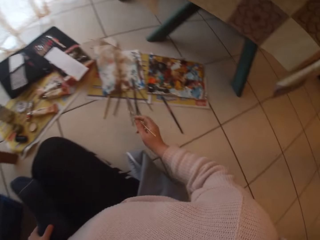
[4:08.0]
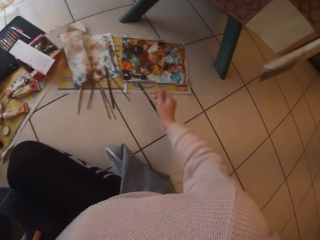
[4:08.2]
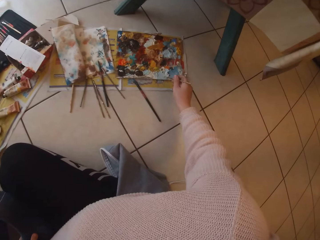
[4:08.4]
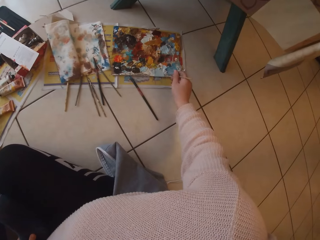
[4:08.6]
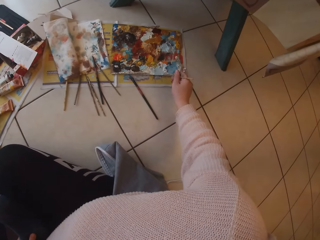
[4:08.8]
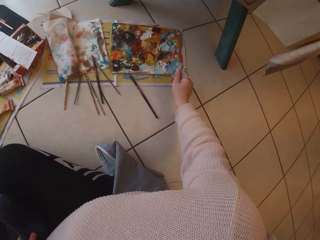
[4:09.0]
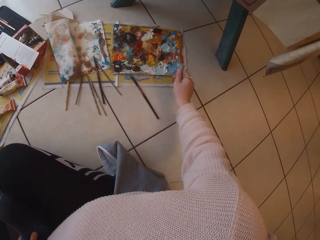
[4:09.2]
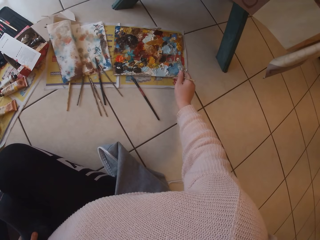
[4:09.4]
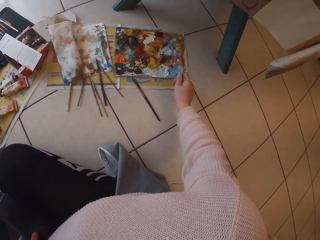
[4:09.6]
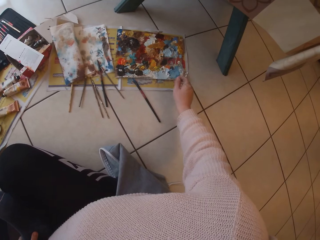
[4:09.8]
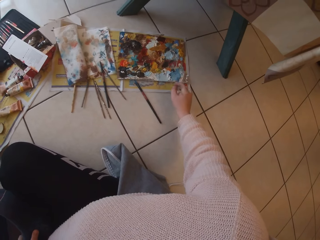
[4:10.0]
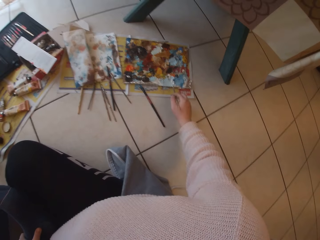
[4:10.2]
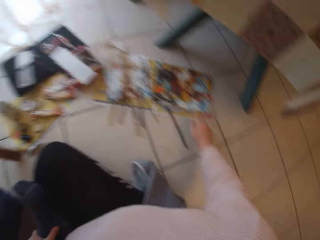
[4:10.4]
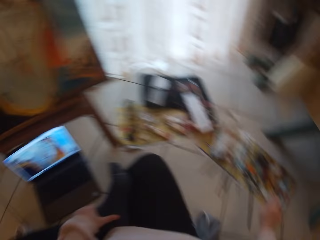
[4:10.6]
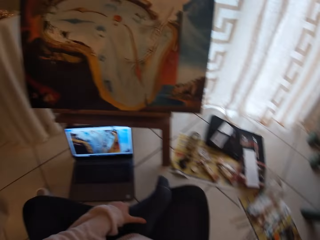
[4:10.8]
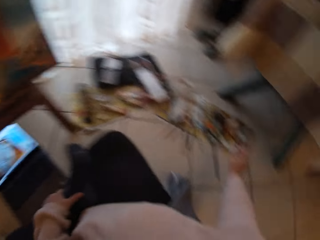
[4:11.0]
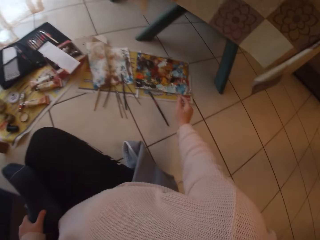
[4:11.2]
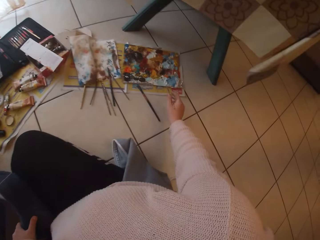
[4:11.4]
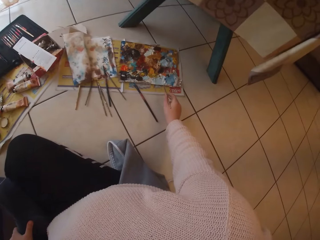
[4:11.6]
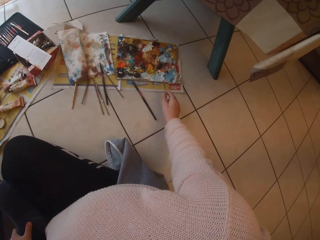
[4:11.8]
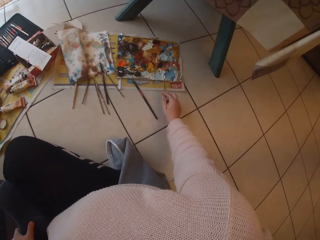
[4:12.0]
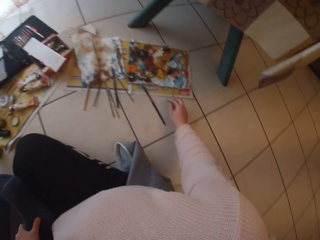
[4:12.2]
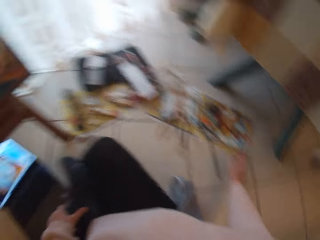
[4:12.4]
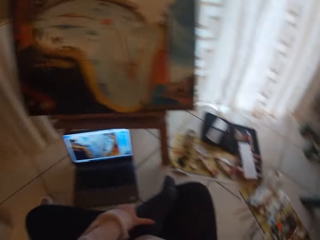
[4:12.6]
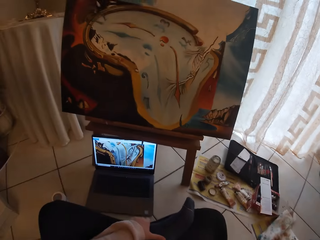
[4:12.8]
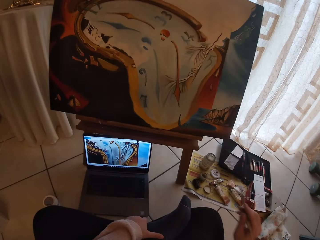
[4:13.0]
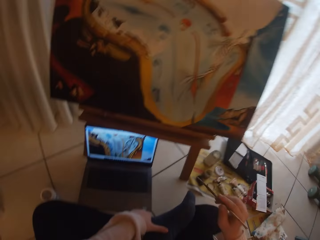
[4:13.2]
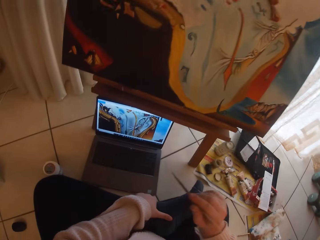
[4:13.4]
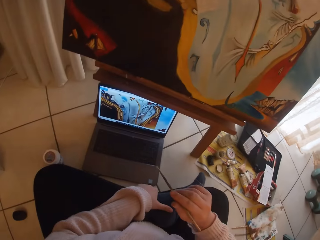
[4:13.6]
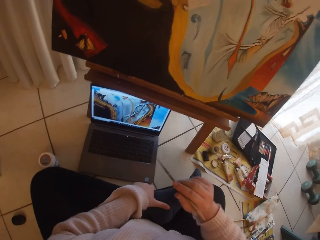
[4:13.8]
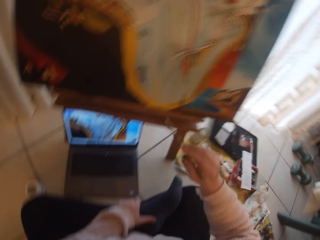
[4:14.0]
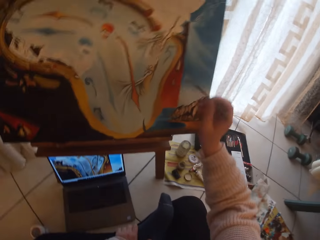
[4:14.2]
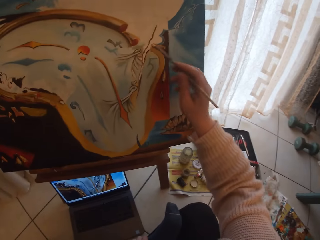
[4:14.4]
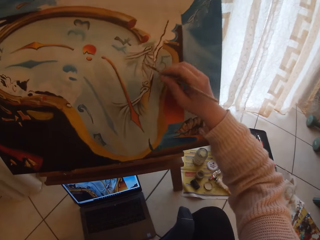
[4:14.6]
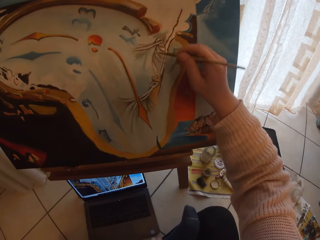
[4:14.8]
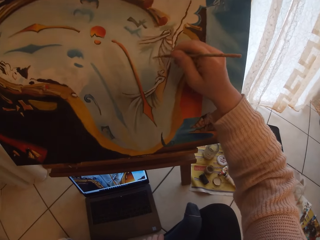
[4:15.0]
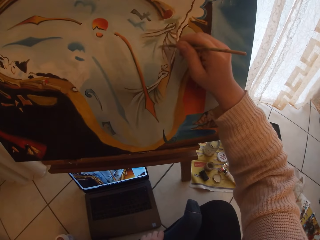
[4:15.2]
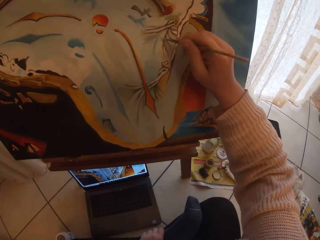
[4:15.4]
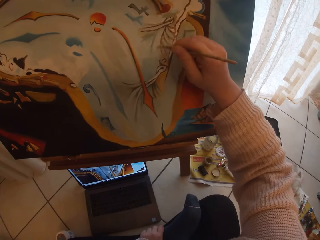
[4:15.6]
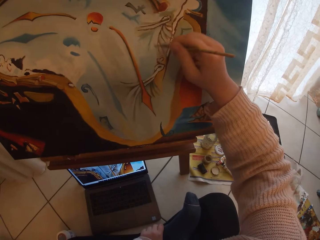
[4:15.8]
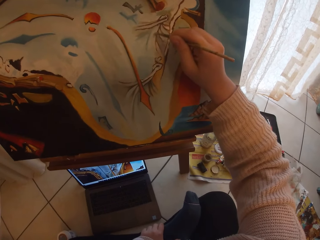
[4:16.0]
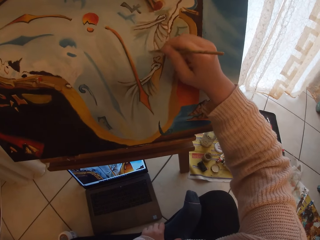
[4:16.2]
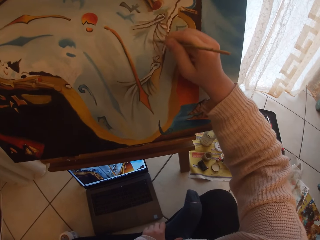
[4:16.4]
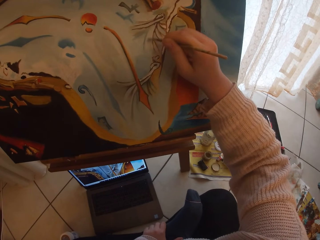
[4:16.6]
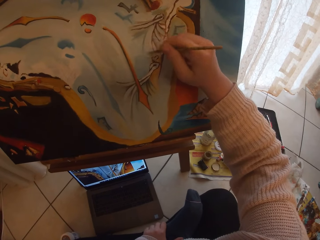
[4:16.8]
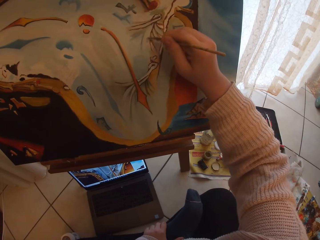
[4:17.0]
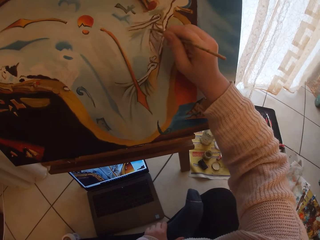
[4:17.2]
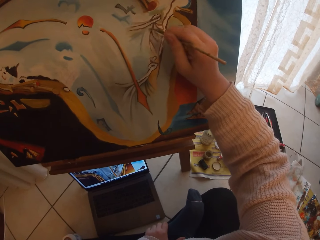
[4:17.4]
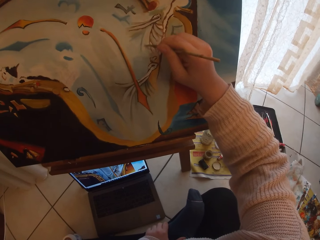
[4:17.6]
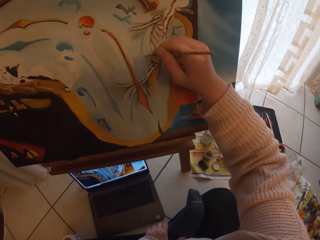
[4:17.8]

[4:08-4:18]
The camera wearer takes some paint from the paint pallet with the paint brush or liner brush. They paint the paint canvas with the paint brush.

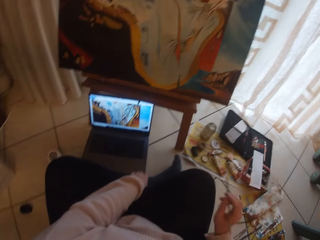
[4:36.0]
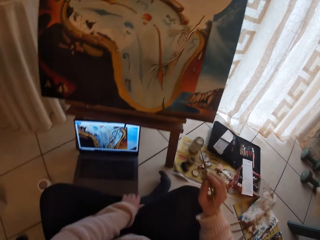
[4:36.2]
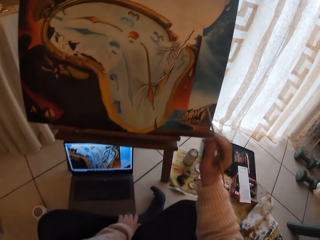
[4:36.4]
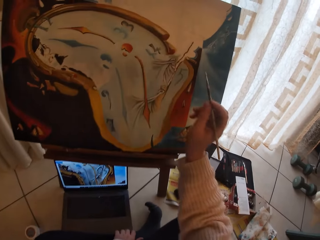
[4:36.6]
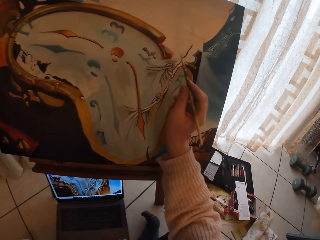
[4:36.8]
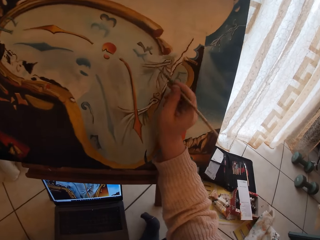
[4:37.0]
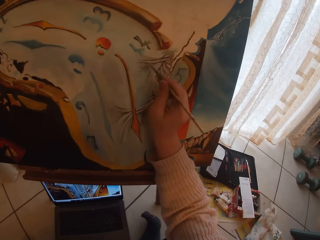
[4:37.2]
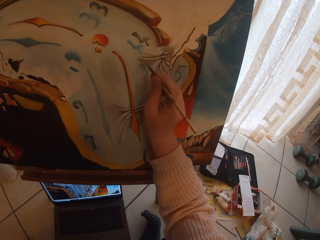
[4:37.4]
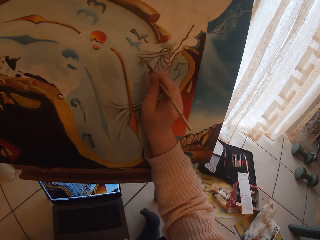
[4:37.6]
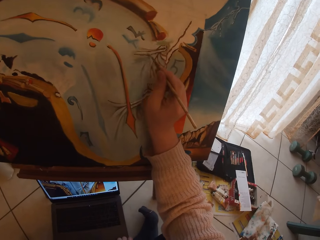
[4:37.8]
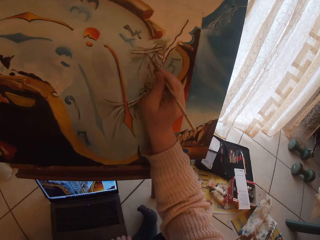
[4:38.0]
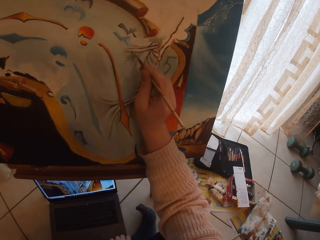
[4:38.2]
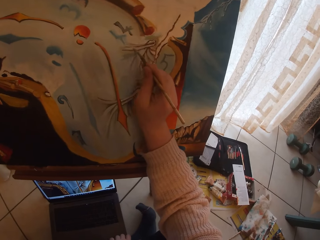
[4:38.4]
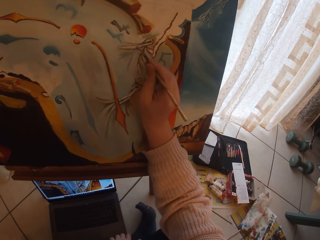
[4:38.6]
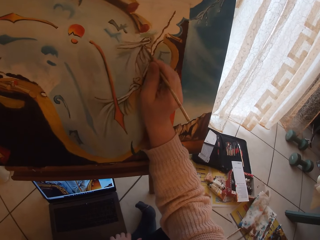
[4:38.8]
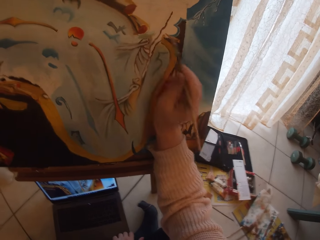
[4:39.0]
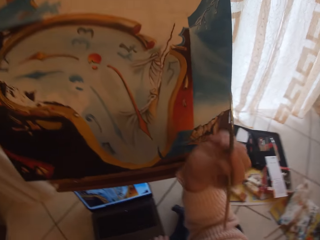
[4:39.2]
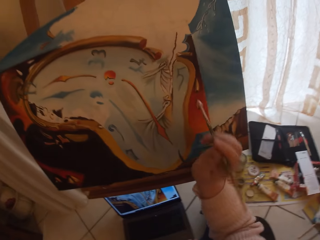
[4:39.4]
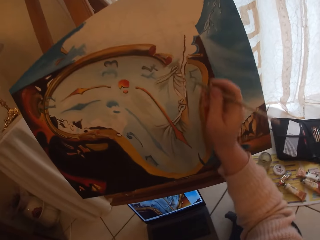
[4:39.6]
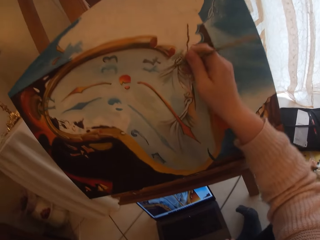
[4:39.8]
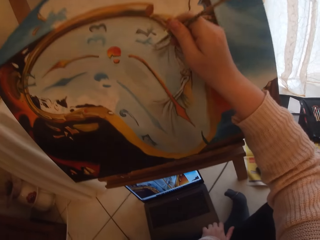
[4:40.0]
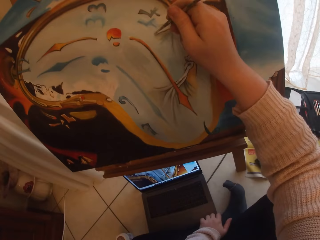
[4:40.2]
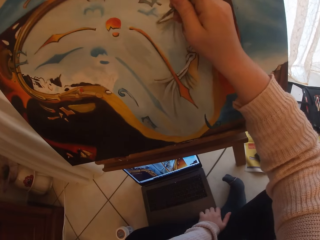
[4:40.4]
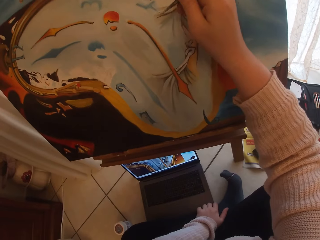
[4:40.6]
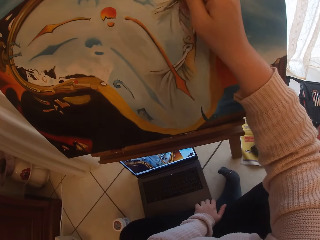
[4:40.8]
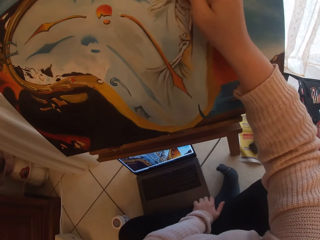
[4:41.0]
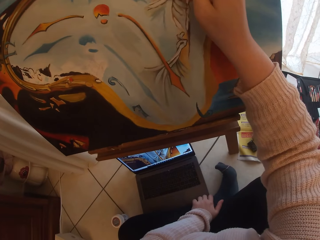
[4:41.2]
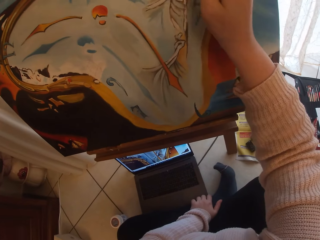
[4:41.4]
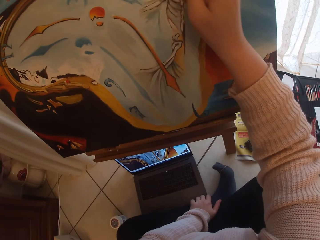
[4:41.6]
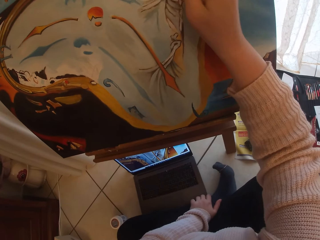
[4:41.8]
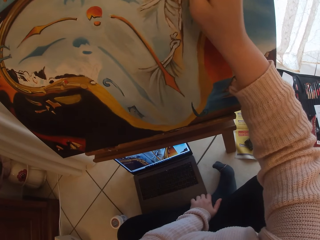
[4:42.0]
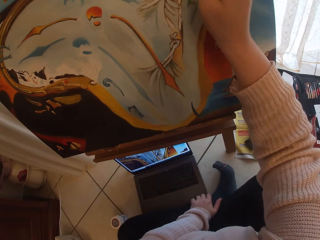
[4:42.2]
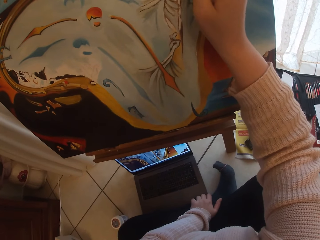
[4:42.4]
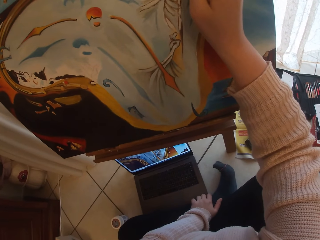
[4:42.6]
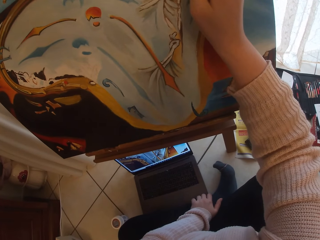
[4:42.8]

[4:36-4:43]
The camera wearer paints the paint canvas with the paint brush or liner brush.

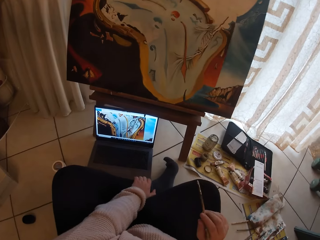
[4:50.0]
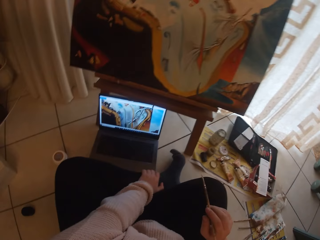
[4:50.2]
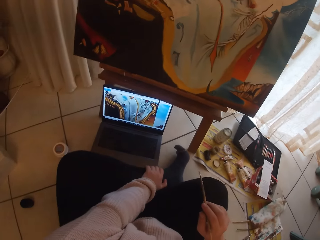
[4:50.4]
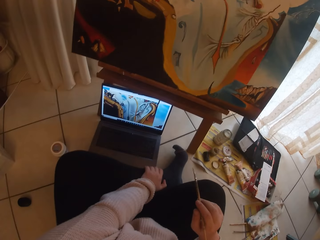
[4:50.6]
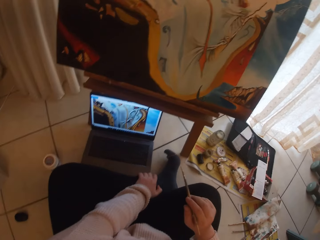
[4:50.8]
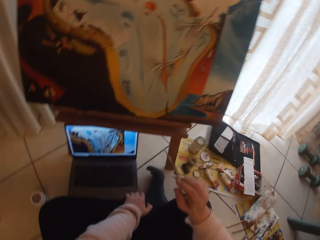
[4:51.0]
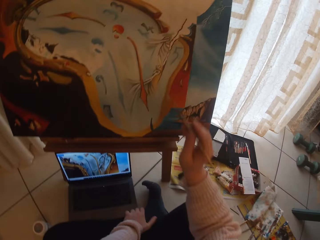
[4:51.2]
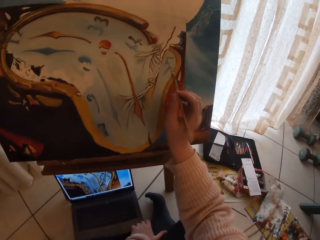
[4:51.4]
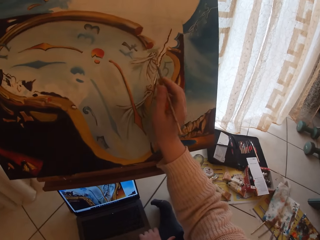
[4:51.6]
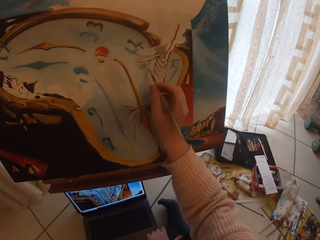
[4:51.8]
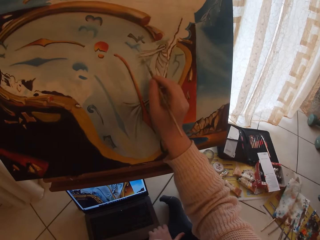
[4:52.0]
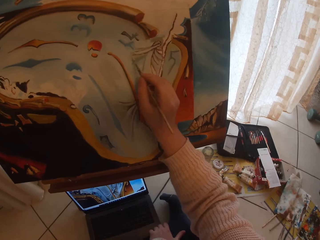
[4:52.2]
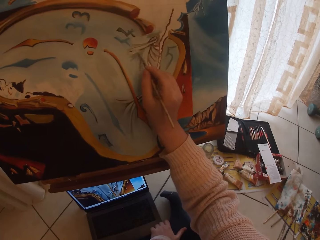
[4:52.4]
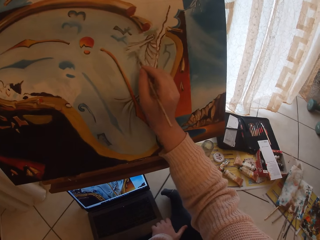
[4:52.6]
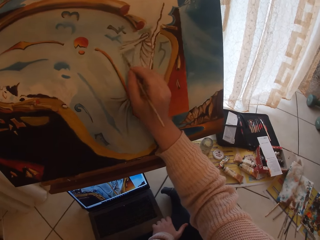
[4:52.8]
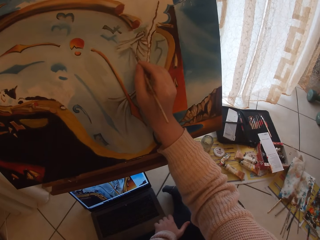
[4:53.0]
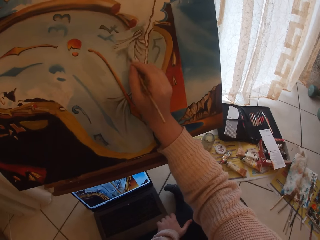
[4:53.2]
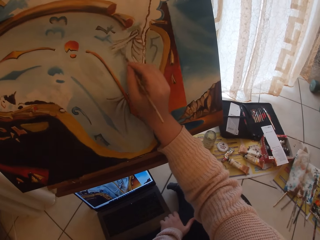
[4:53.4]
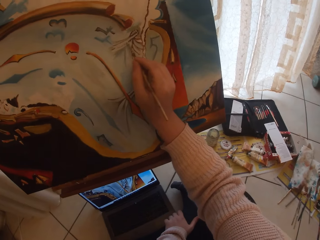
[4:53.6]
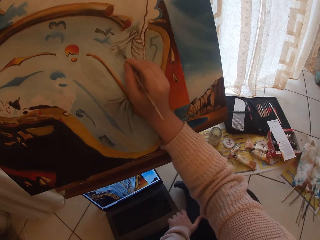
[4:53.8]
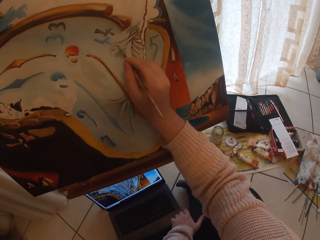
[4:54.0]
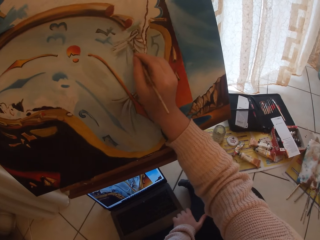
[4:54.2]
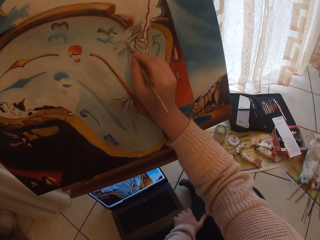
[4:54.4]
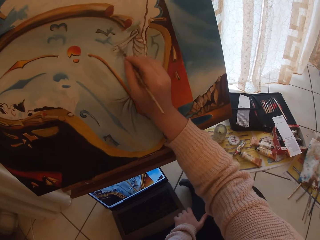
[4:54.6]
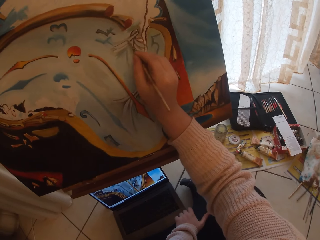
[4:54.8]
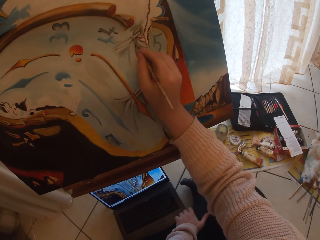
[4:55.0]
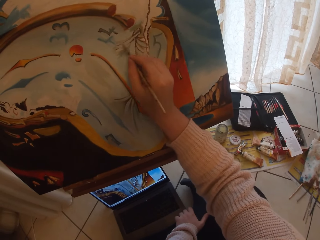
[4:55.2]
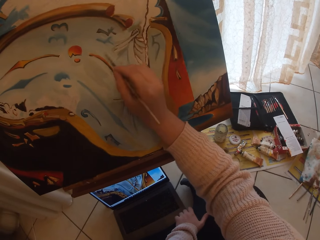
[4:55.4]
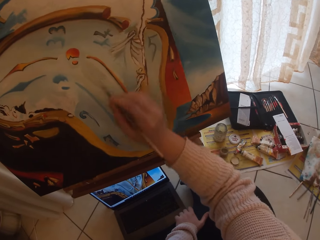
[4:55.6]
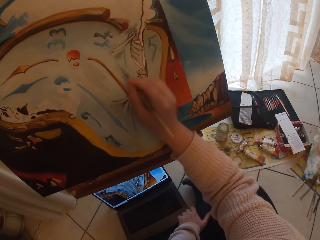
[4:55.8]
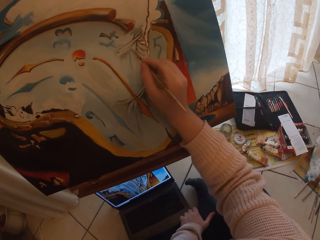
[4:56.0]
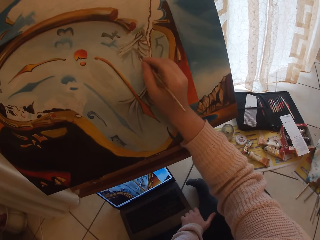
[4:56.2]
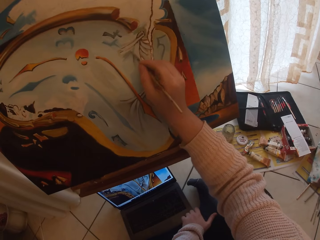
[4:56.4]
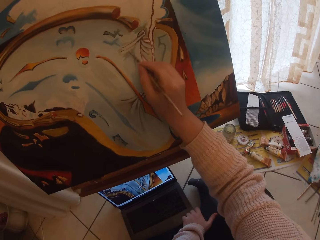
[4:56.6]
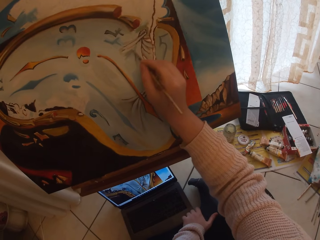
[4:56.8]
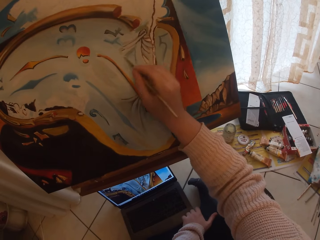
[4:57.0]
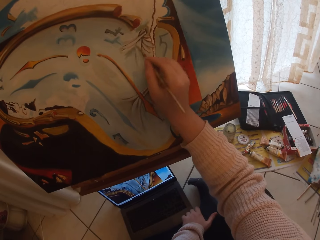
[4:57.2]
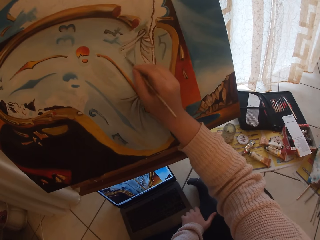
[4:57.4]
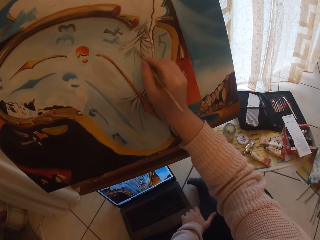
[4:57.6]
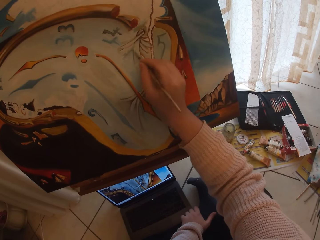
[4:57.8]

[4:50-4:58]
The camera wearer paints on the canvas.
